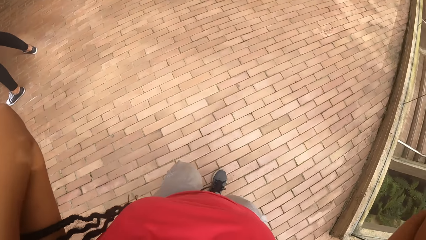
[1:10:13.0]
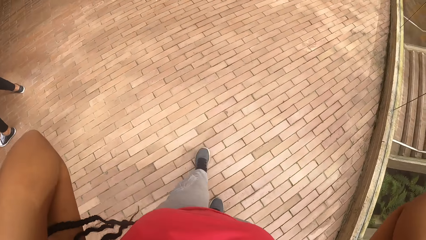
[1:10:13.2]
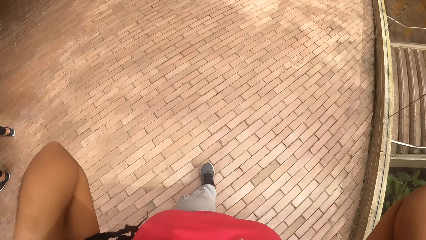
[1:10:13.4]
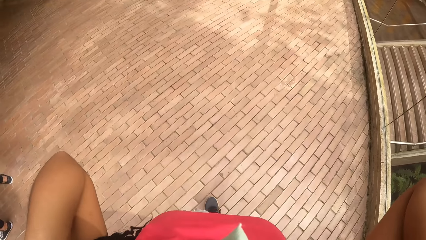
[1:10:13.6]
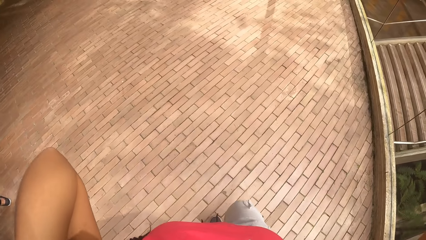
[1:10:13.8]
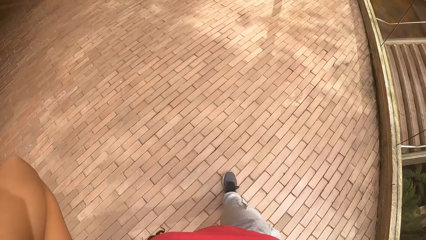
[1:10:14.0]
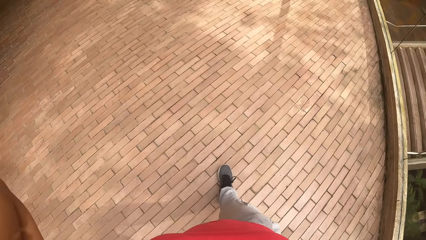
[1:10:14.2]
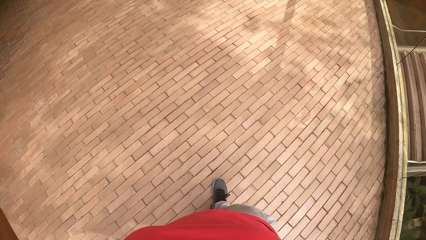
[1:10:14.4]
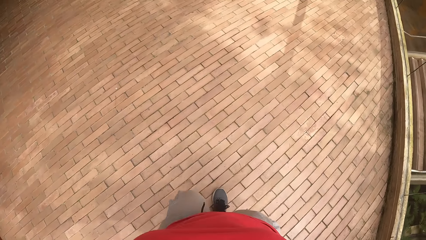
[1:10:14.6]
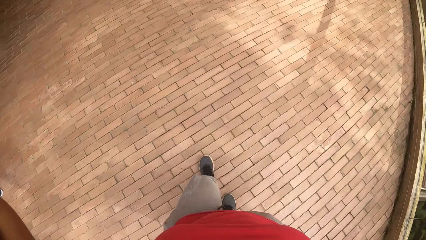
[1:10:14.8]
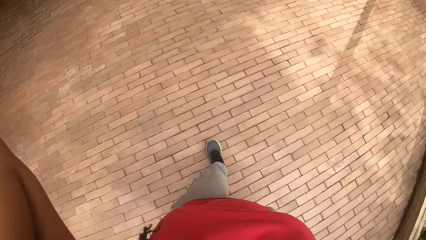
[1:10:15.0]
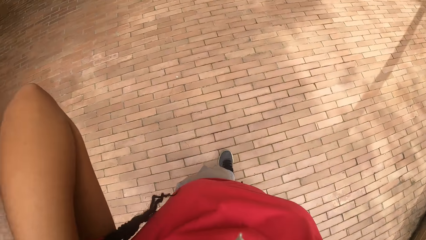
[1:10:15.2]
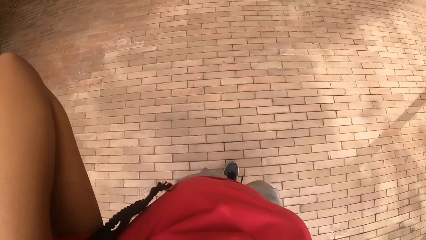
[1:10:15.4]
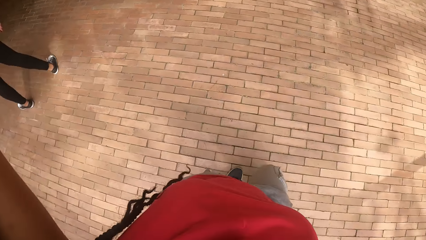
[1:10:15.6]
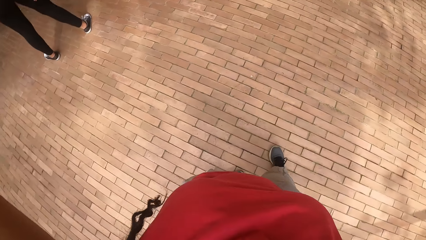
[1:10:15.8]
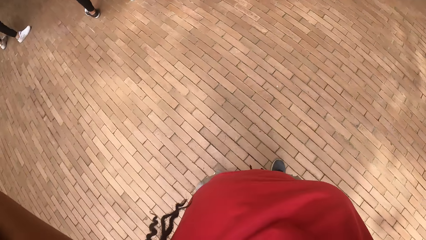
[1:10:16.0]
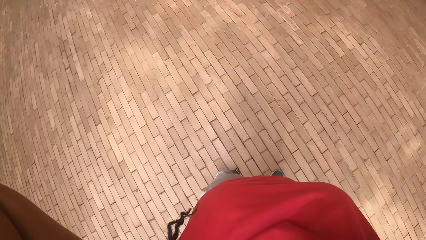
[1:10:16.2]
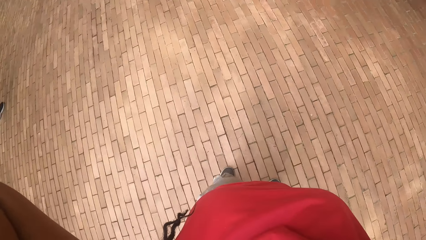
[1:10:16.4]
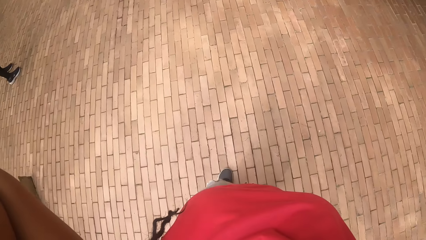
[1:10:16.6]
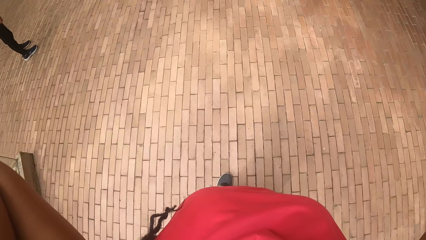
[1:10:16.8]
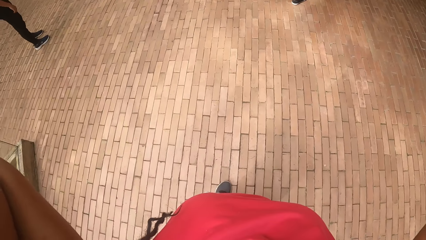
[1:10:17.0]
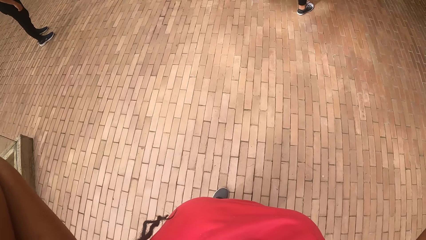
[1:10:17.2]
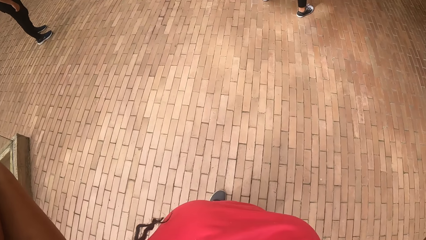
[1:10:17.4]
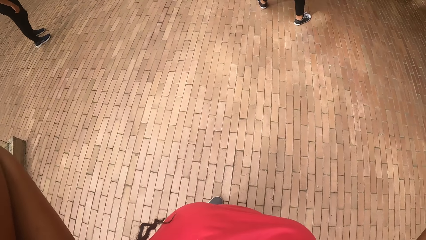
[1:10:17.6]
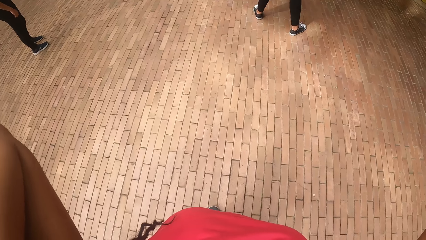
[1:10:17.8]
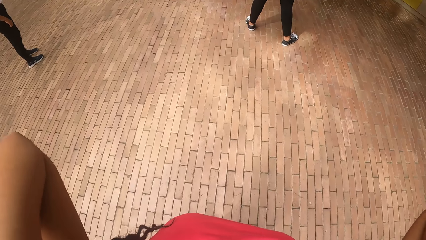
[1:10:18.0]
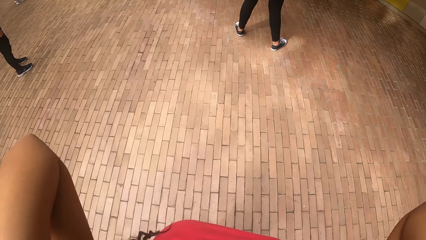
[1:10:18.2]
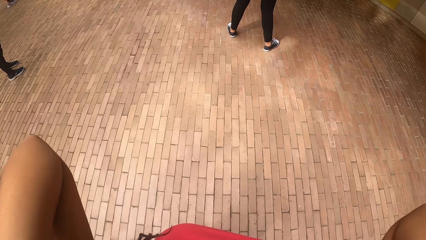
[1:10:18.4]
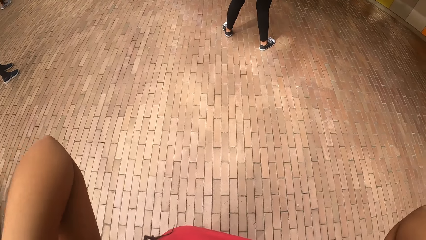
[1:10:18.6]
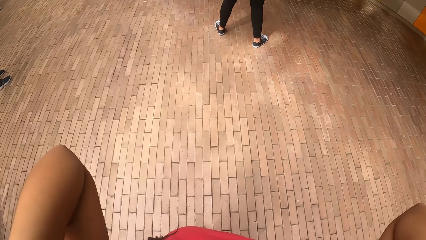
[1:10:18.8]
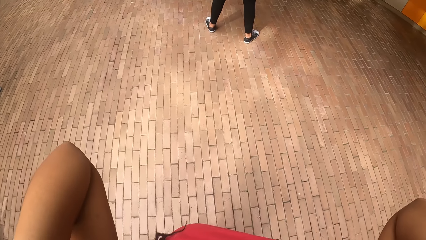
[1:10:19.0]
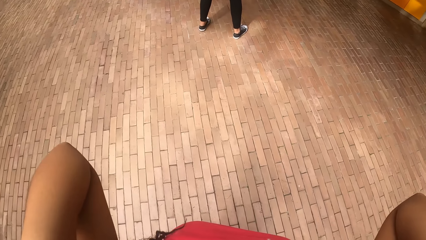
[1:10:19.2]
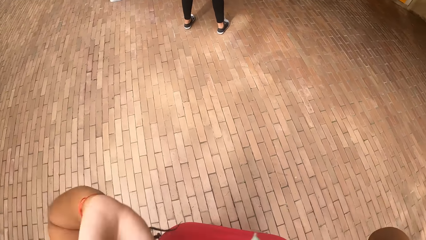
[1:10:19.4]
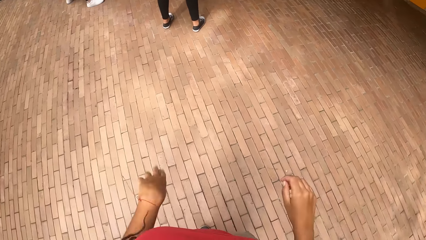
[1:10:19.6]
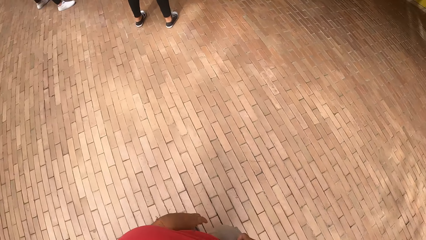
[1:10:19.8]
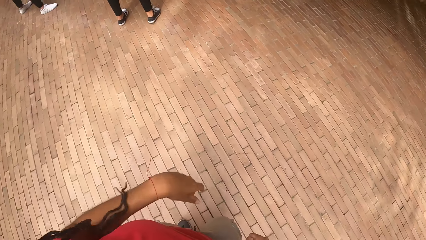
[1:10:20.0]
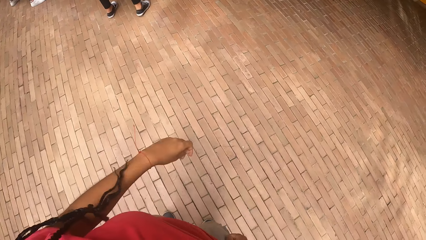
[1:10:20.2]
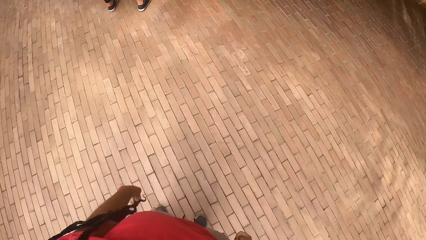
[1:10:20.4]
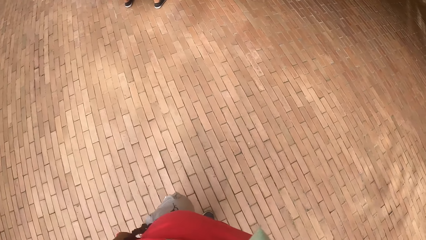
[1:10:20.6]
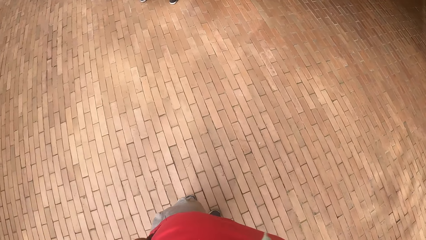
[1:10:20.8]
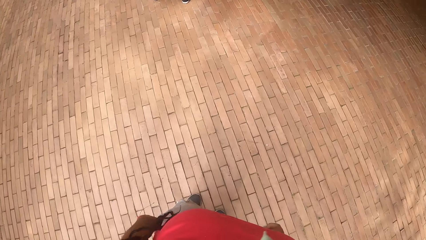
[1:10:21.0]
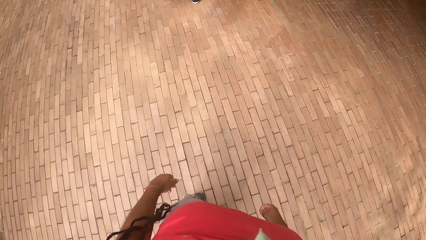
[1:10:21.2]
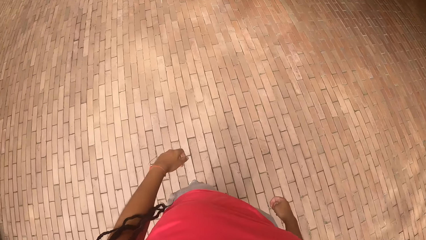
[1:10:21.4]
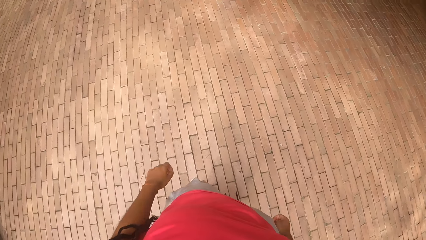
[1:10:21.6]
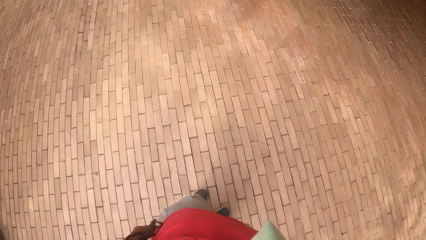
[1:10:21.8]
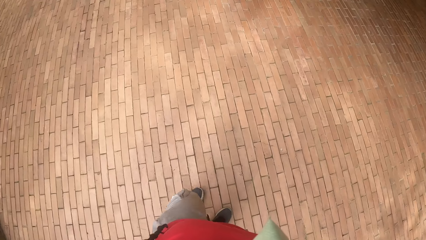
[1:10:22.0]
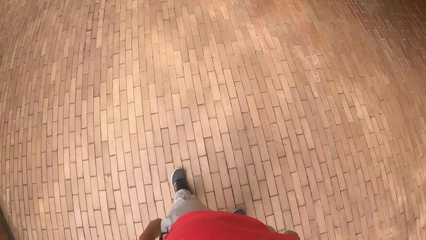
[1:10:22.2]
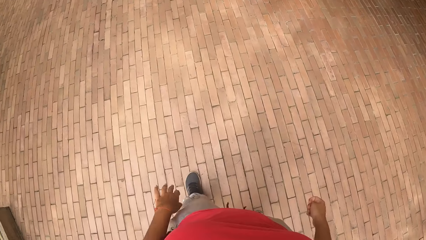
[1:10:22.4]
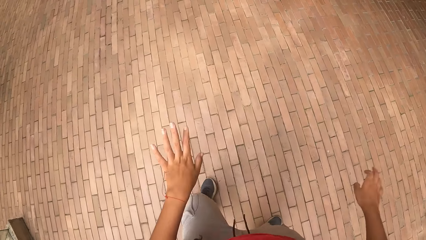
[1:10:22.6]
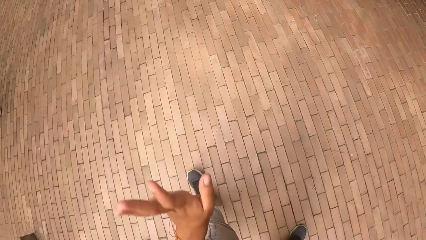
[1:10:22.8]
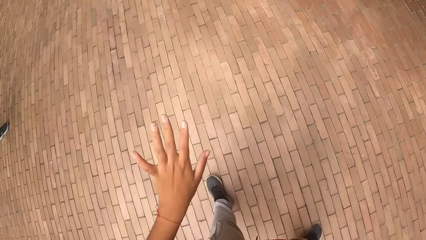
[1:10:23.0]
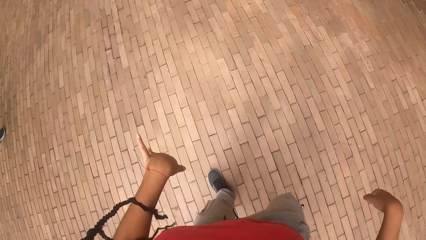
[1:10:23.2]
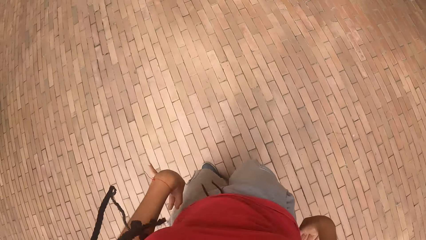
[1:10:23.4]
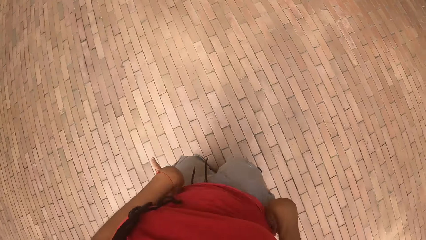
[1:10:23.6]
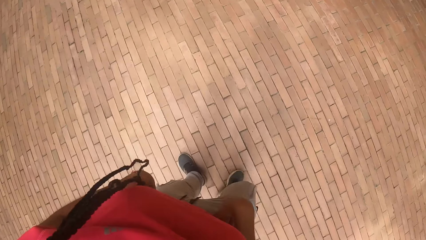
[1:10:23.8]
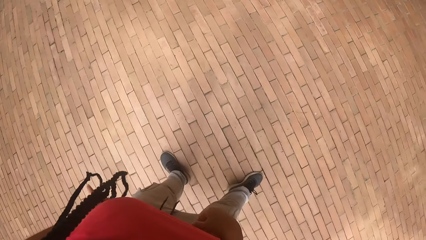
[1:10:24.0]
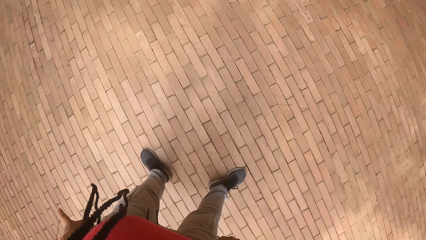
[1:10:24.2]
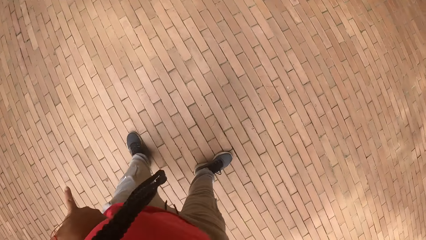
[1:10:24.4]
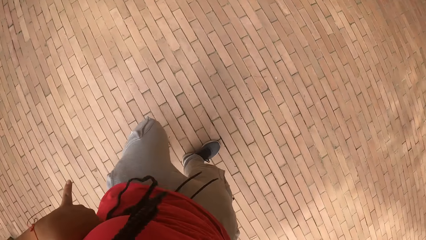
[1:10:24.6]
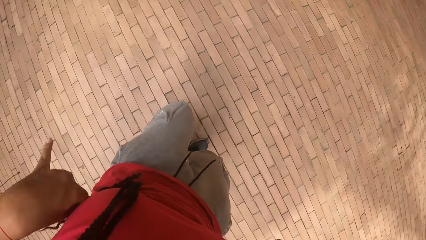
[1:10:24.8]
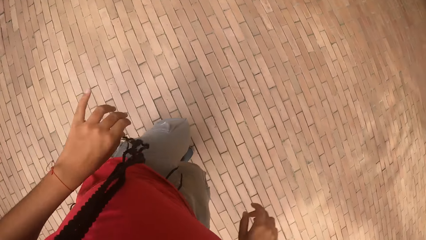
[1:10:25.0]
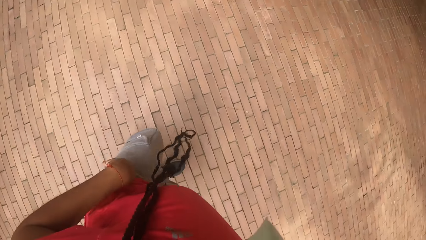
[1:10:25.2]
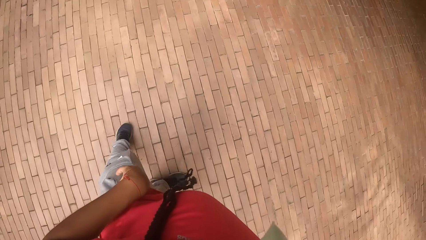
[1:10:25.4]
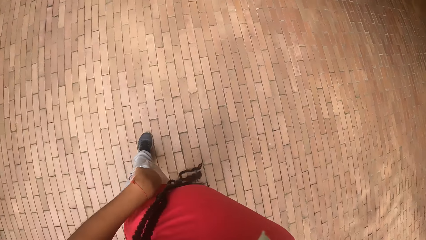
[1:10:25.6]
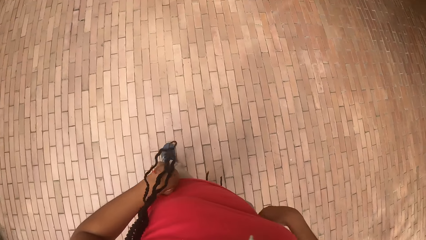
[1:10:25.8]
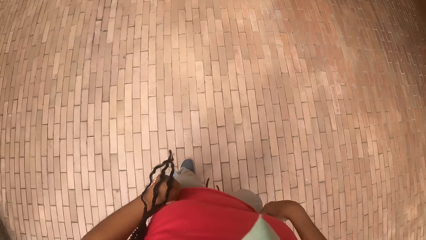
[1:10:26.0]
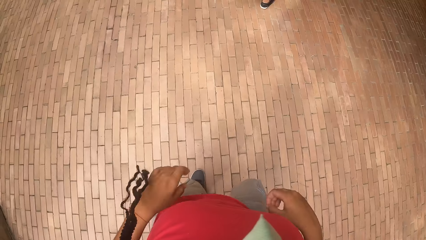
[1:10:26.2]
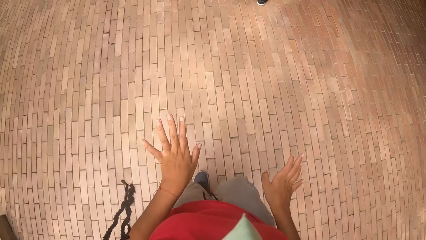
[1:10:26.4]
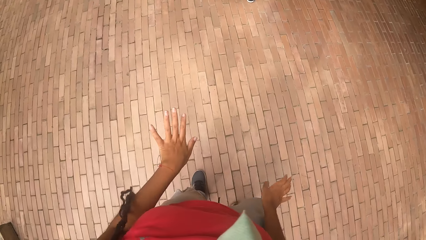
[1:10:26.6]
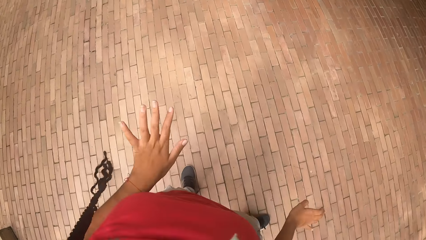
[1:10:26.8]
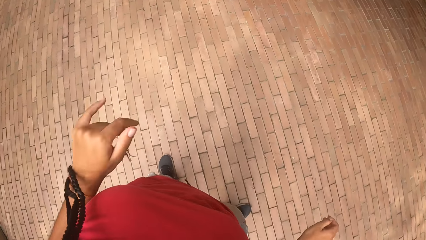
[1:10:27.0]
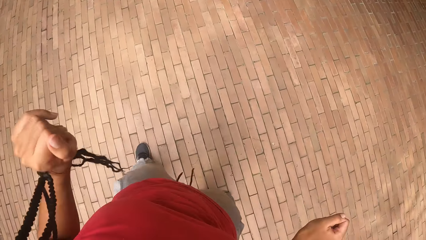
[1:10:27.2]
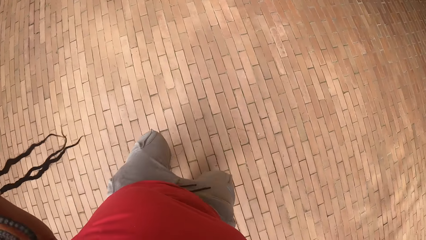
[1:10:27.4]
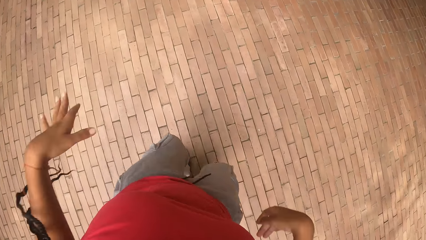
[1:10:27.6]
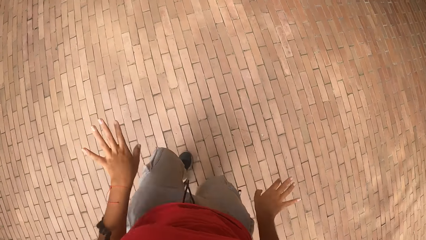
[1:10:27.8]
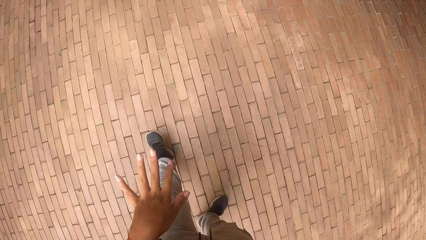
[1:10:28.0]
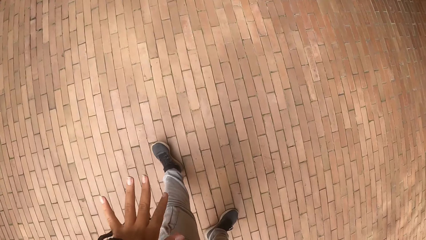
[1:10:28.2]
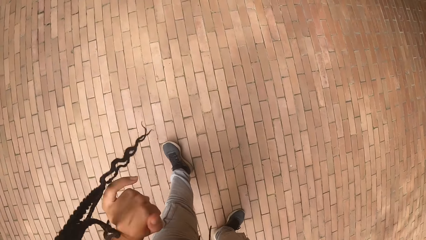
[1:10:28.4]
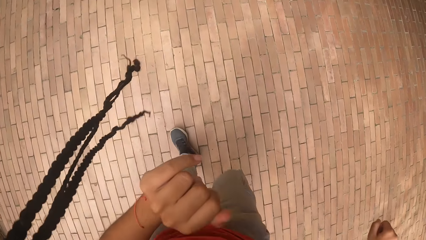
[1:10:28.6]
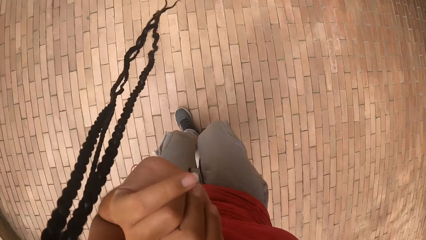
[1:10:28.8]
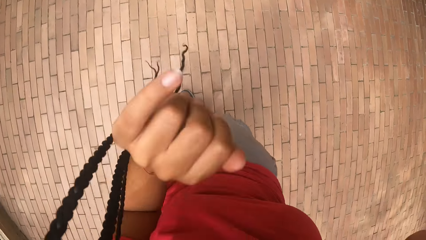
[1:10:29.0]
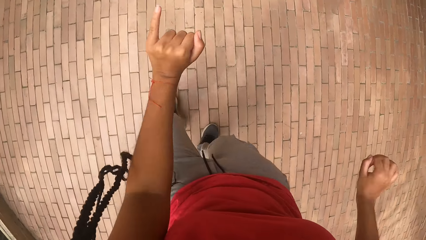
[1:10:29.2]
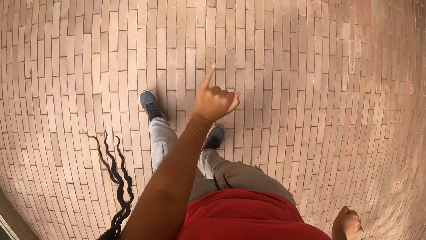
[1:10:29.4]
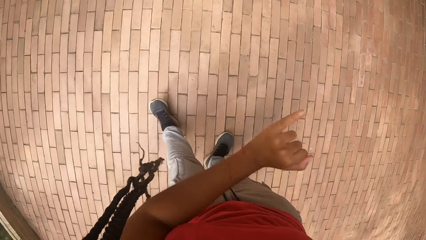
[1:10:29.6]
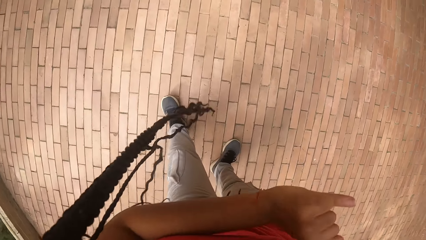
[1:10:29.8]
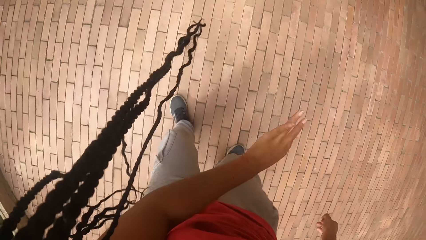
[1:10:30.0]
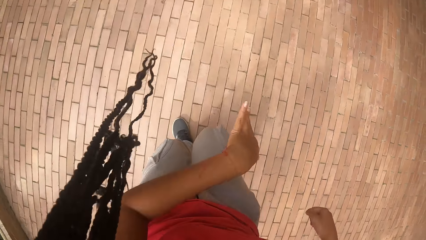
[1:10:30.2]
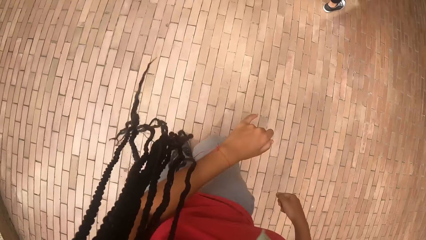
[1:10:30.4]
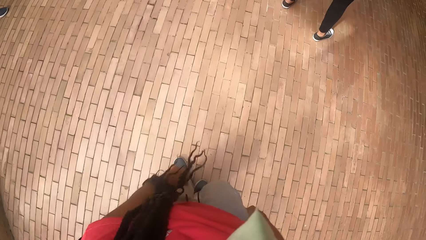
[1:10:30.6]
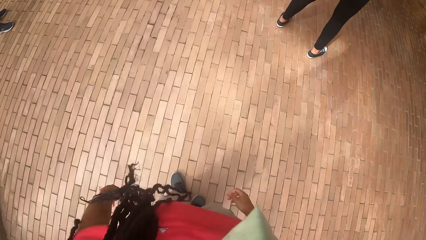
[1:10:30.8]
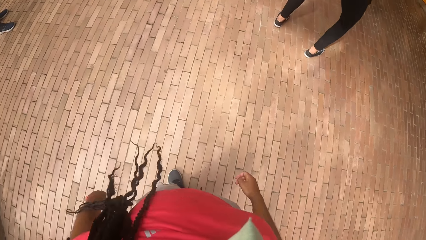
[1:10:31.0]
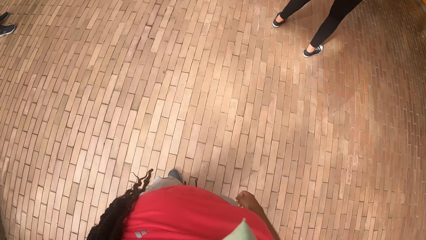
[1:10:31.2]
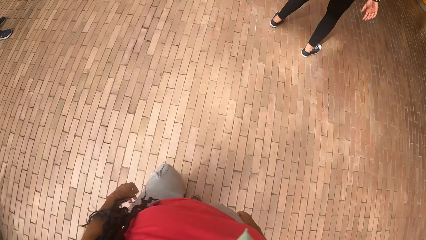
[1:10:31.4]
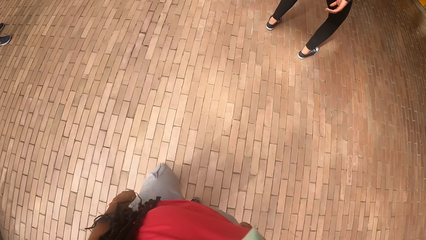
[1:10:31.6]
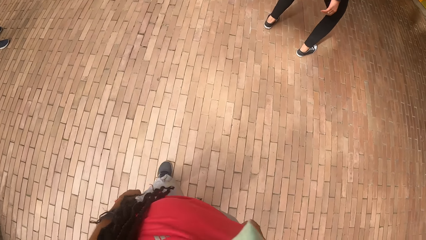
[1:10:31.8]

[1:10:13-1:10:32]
The camera wearer walks. They raise a hand up. They look around. They dance. They dance again.
